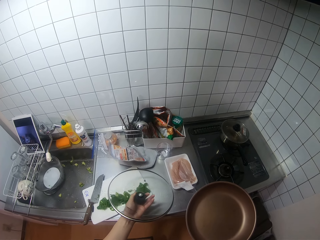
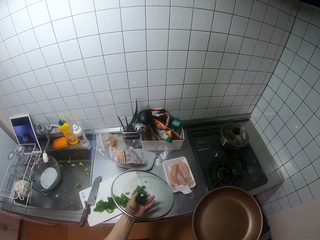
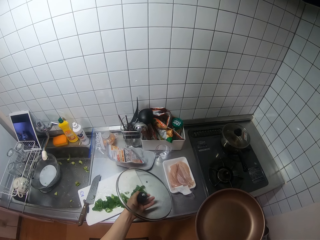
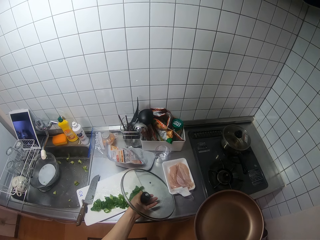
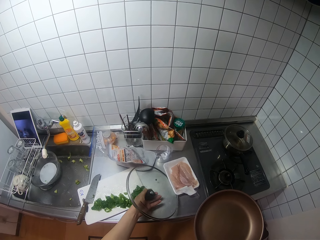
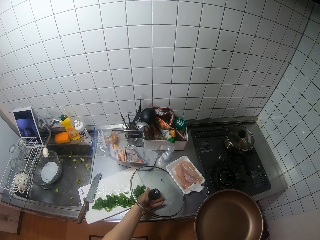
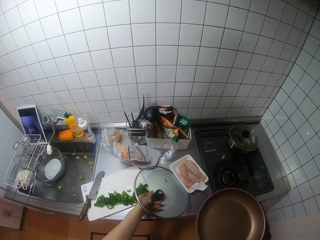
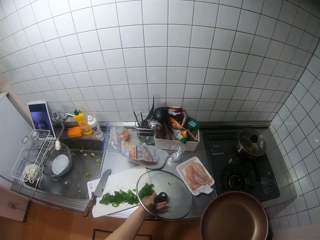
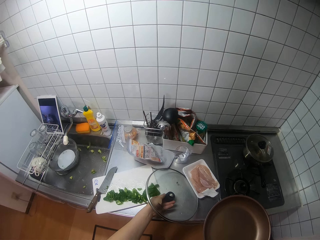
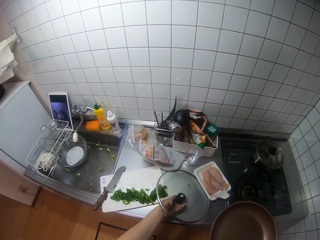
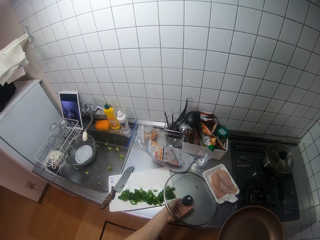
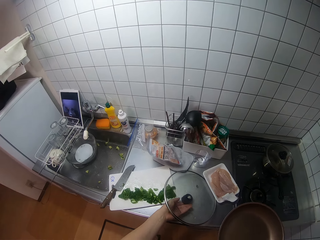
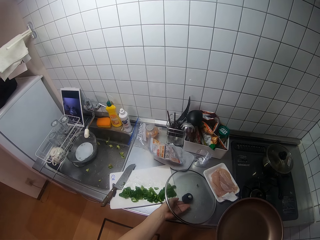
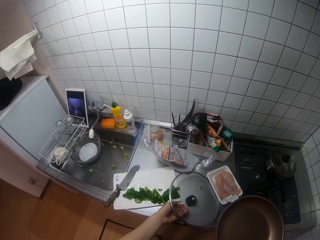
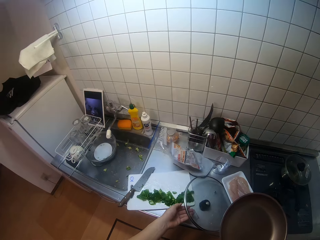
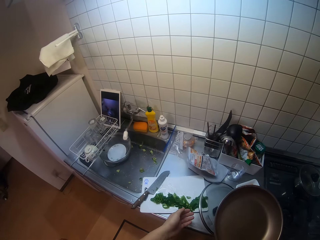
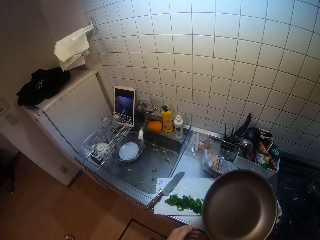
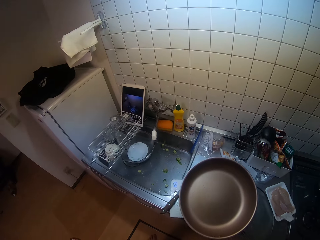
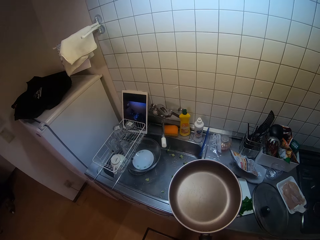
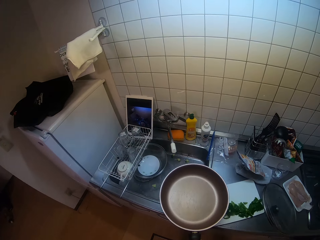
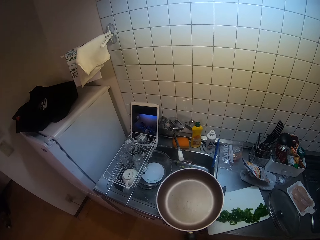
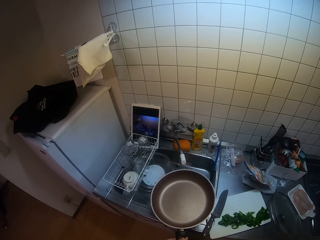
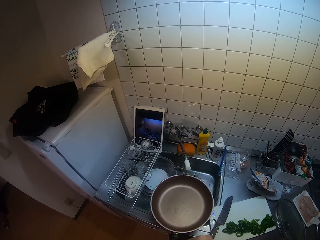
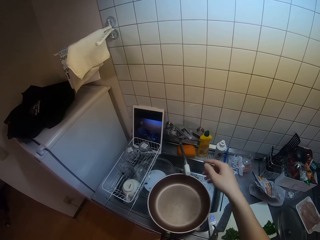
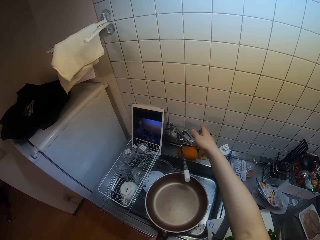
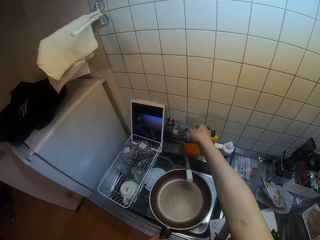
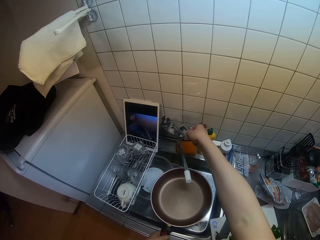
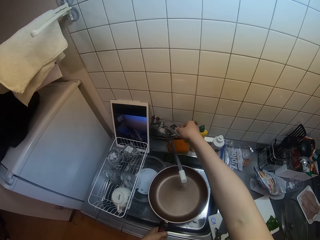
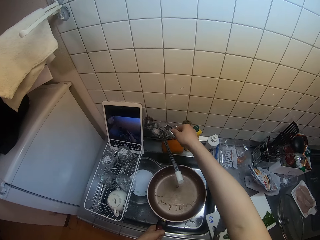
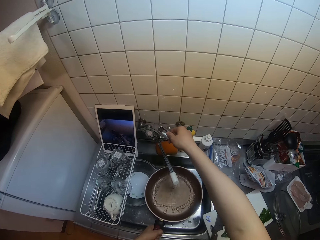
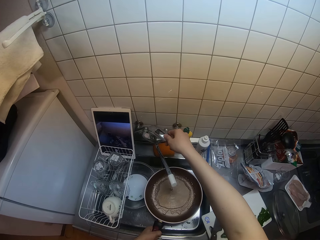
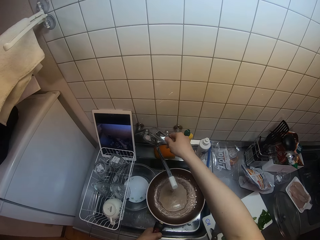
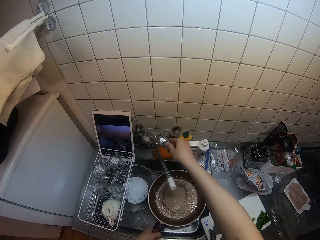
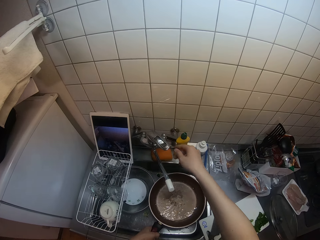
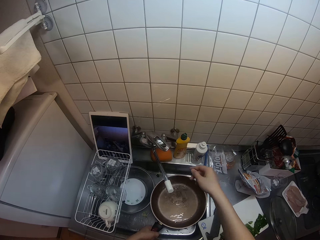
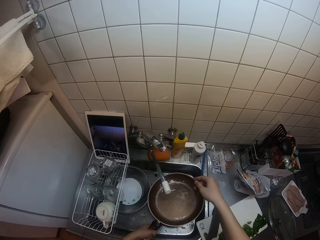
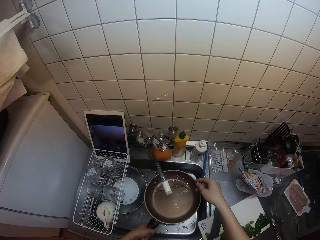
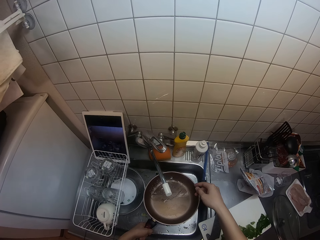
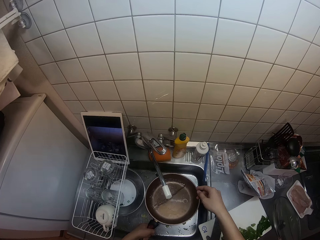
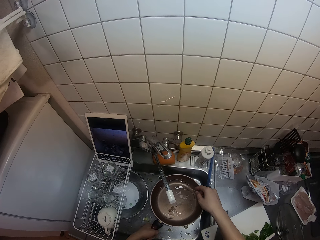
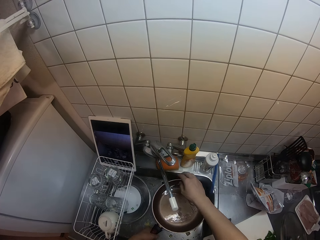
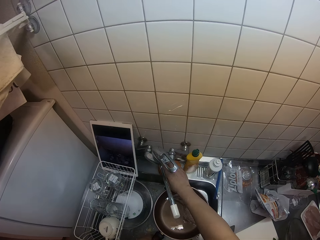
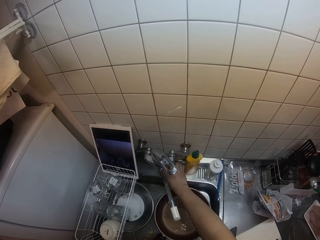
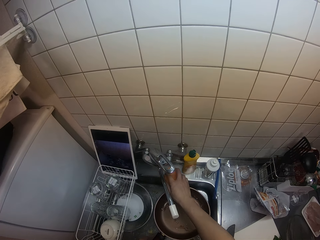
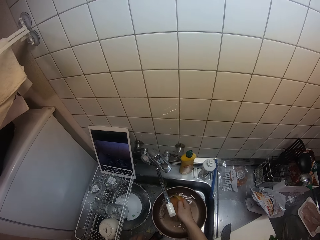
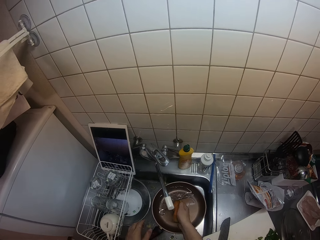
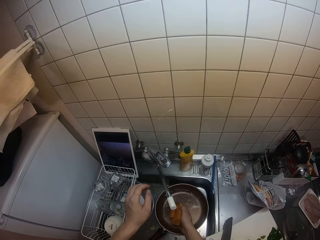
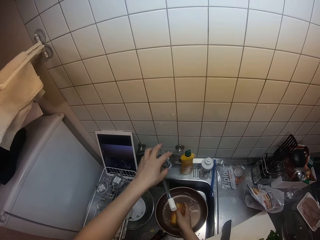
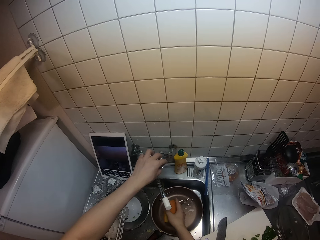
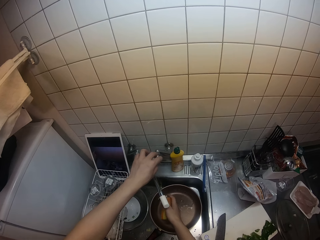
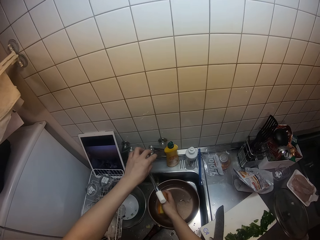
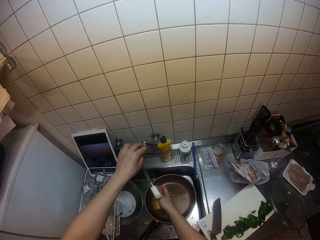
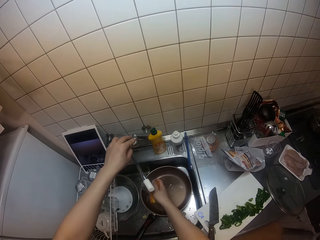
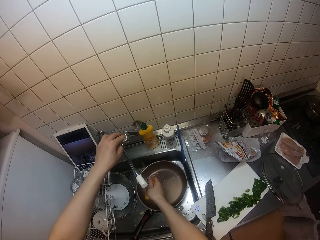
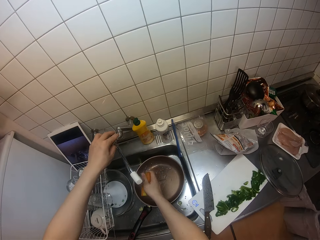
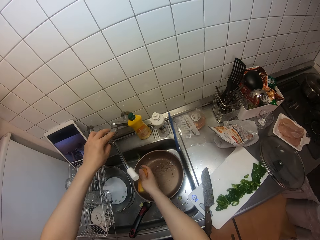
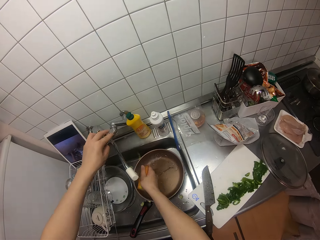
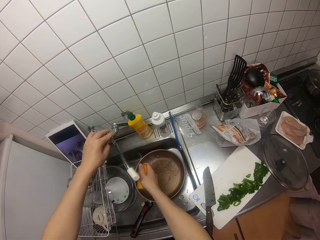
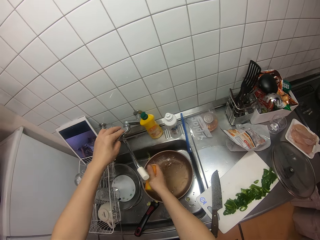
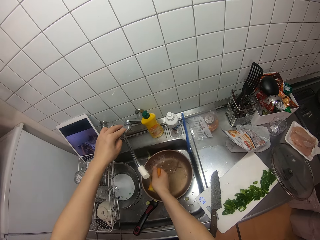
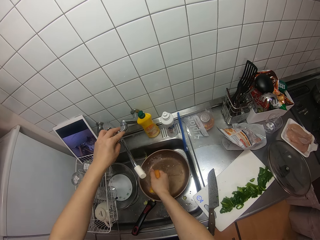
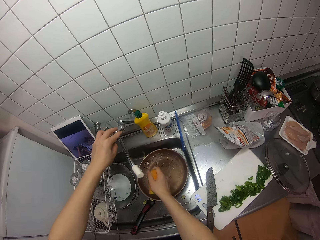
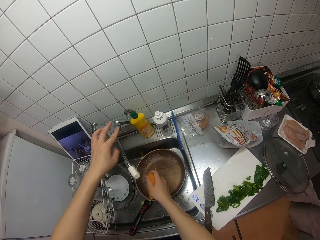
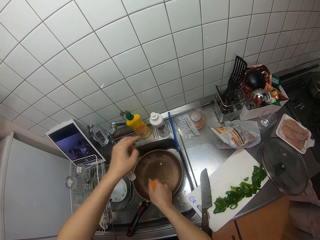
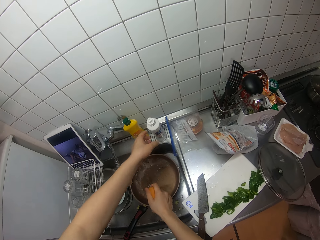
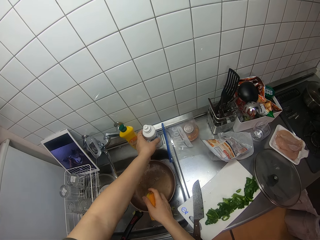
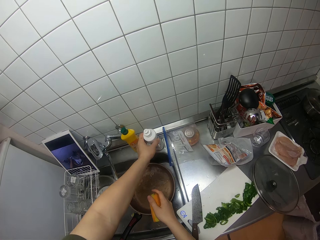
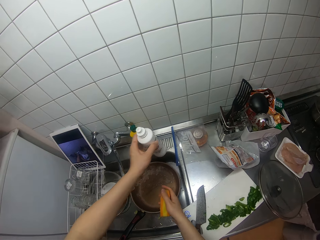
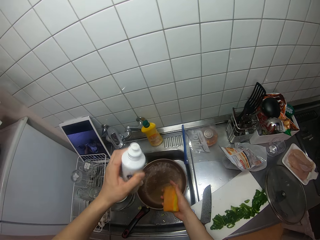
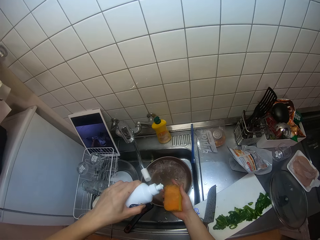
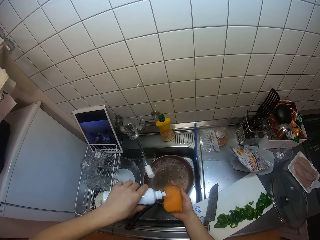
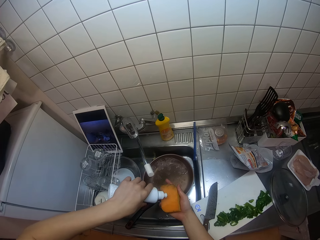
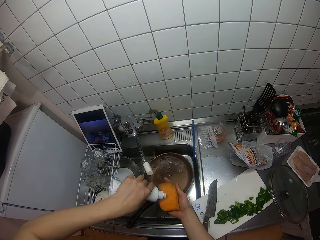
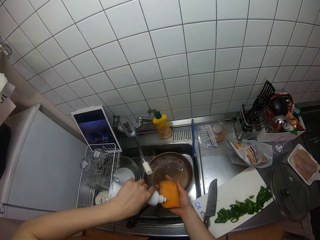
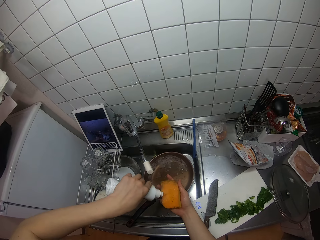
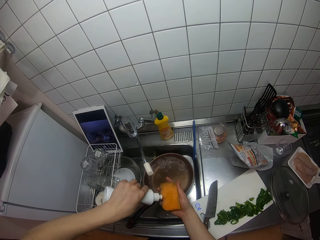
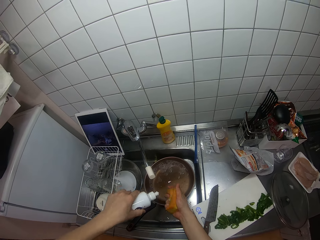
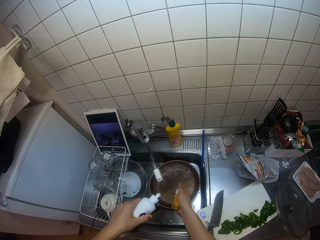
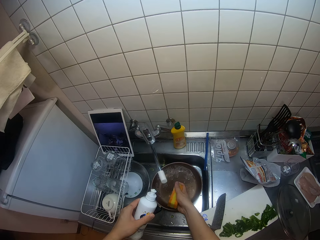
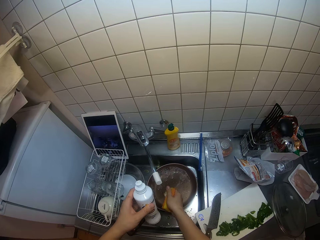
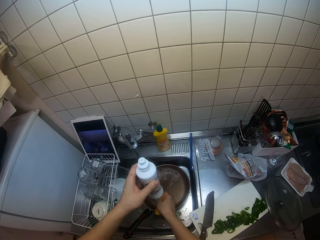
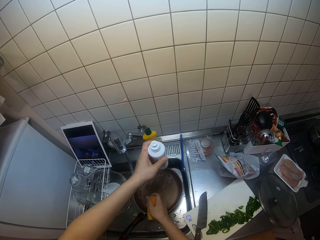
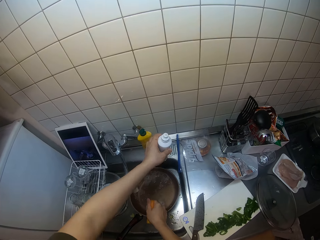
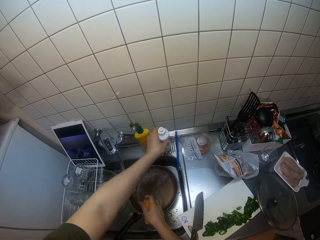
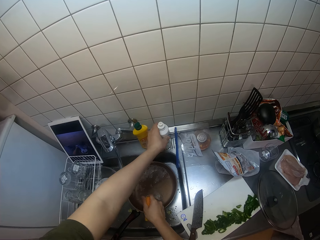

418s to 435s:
The camera wearer walks to the sink. She turns on the tap on the sink with her right hand. She closes the tap. She picks up a scrub sponge from the sink with her right hand. She turns on the tap on the sink with her left hand. She picks up a bottle of liquid soap from the sink with her left hand. She pours the soap on the sponge in her right hand.

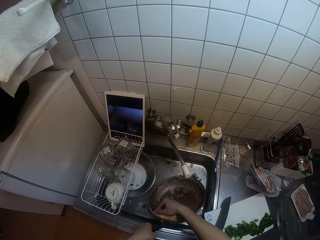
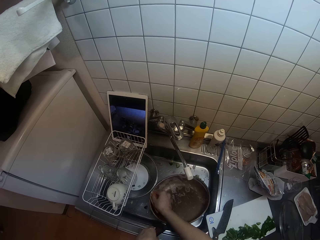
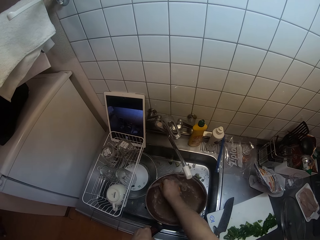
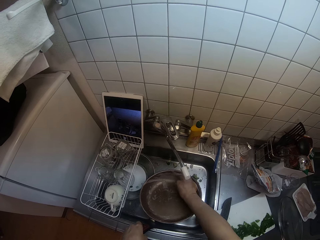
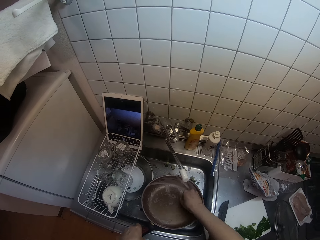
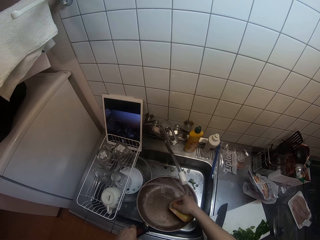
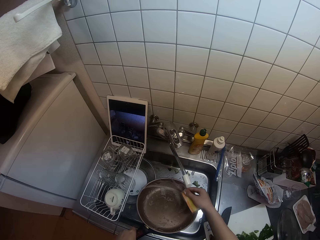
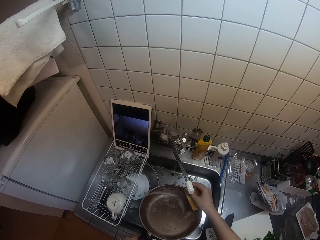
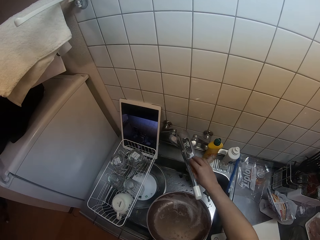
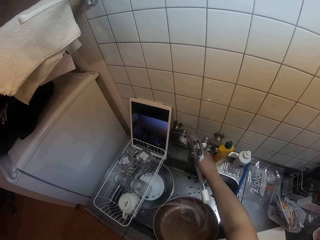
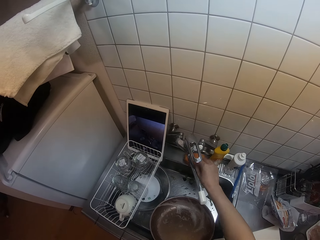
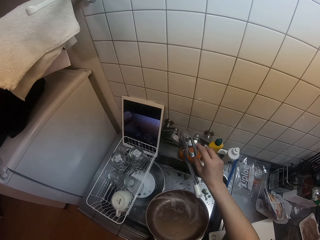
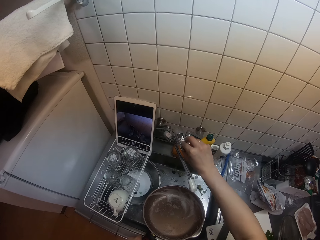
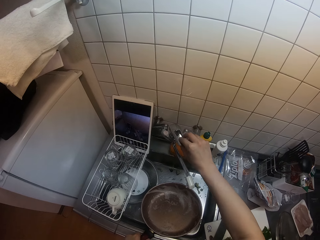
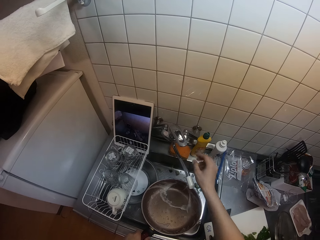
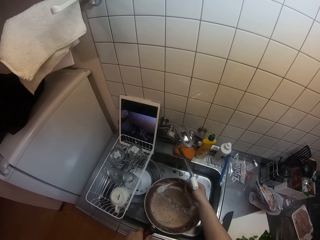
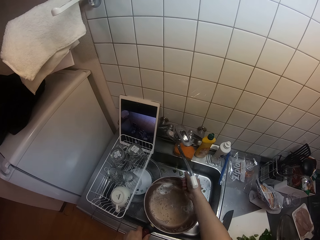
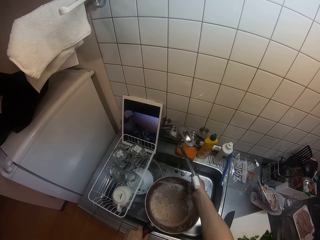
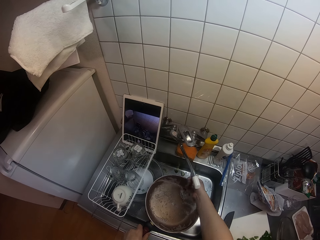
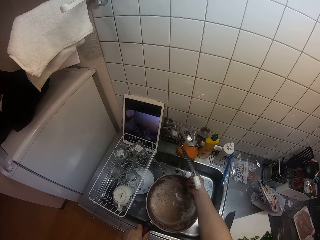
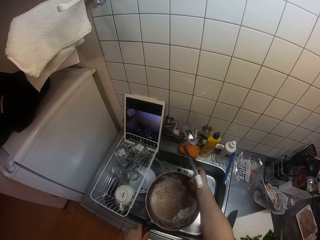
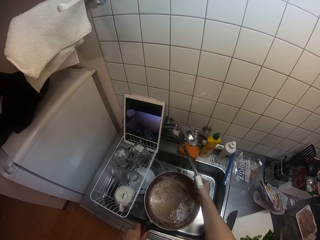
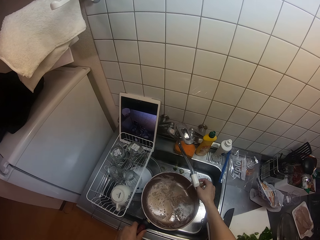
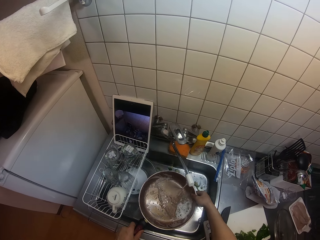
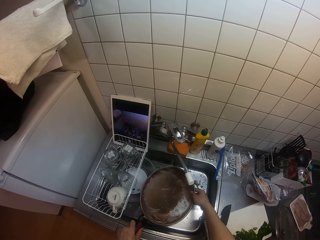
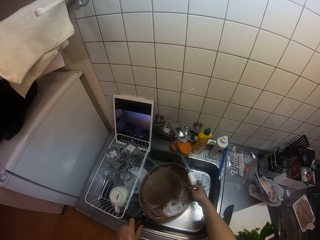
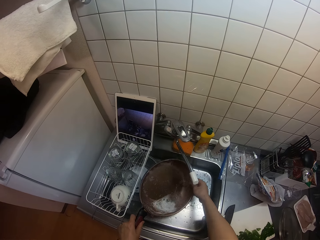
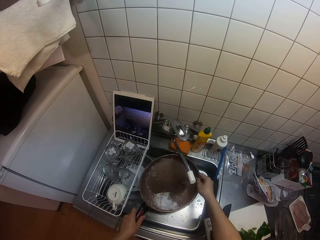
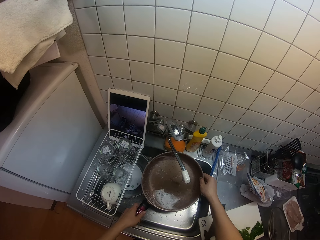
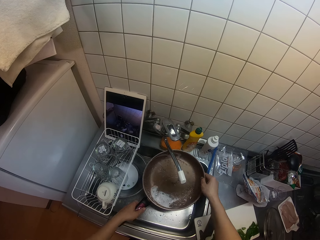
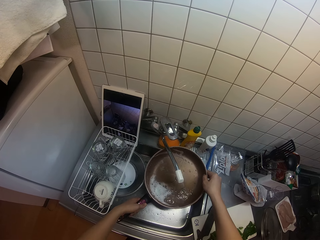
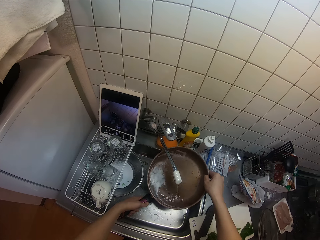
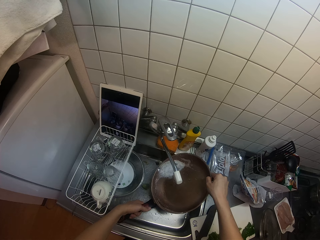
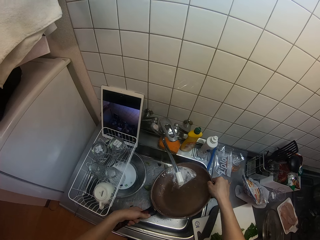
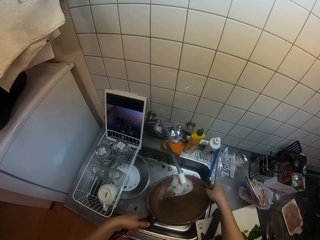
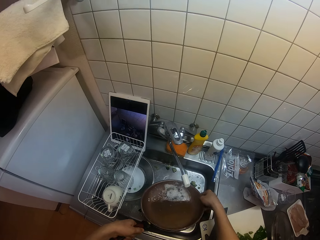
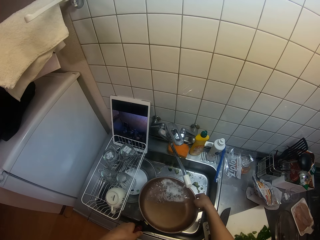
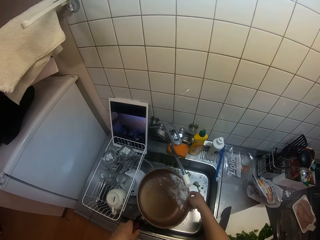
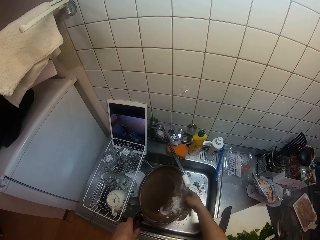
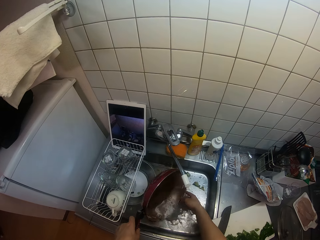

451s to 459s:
The camera wearer drops the pan in the sink with her right hand. She turns on the tap on the sink with her right hand. She rinses the pan inside the sink with the water flowing from the frying pan.
